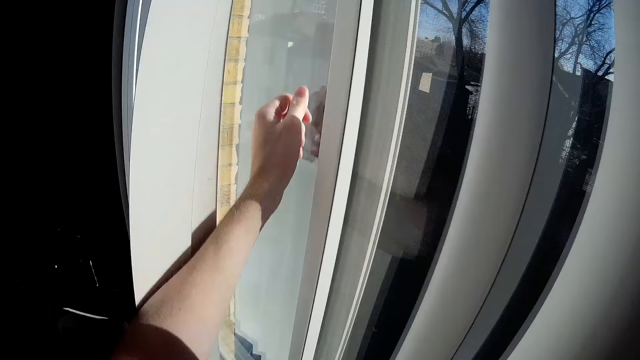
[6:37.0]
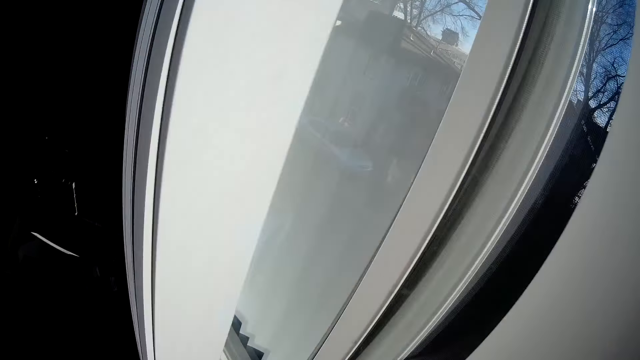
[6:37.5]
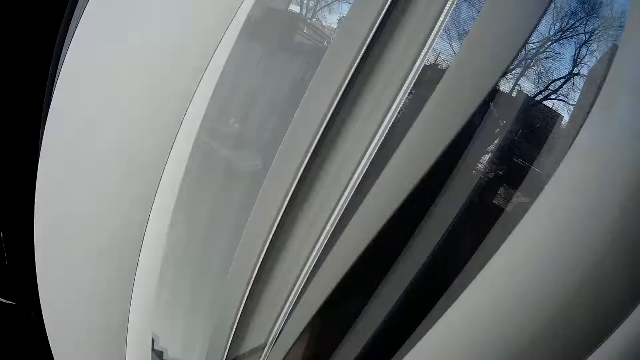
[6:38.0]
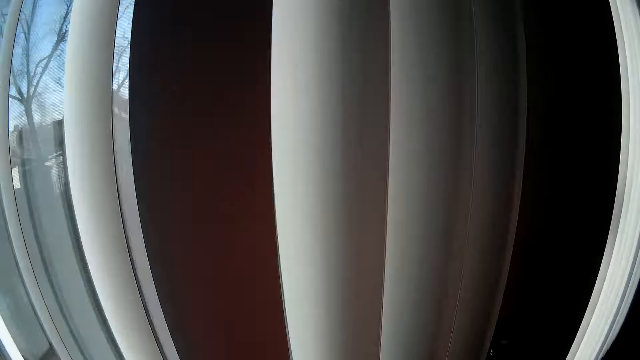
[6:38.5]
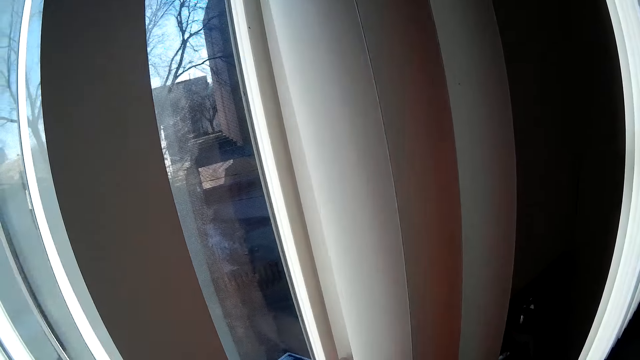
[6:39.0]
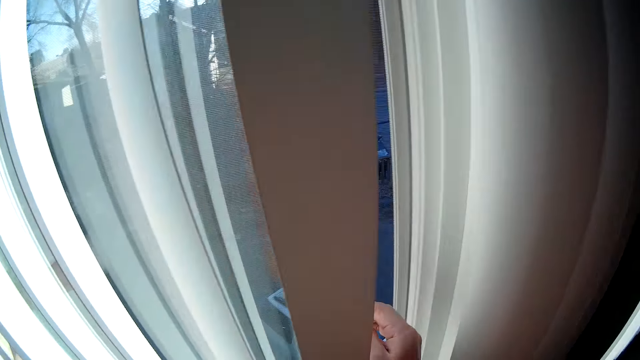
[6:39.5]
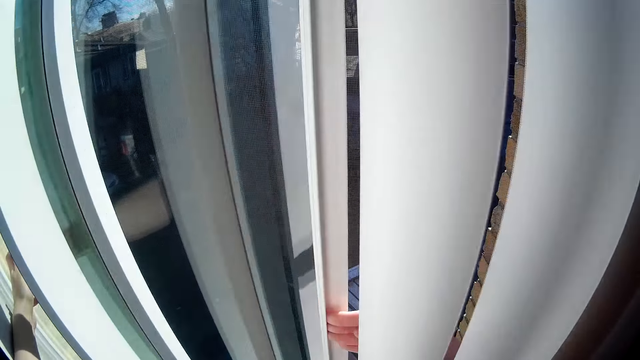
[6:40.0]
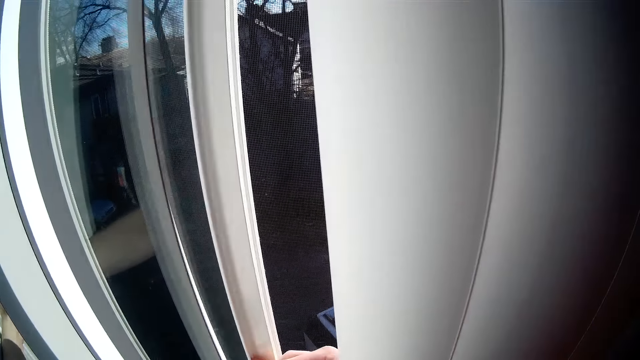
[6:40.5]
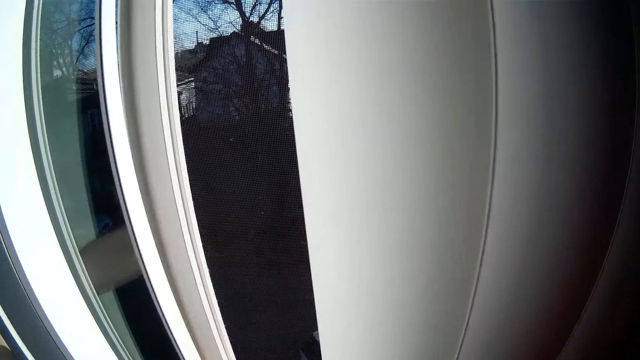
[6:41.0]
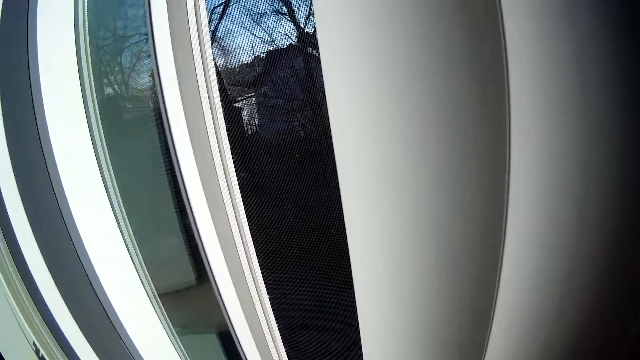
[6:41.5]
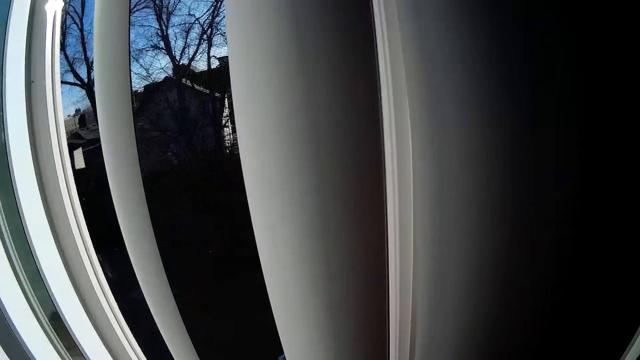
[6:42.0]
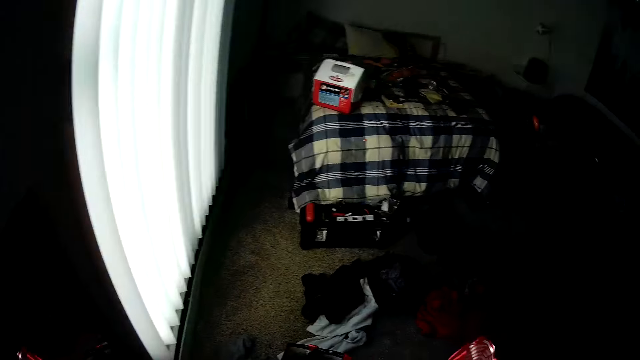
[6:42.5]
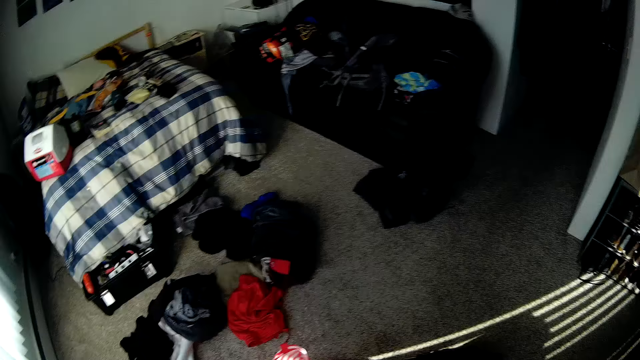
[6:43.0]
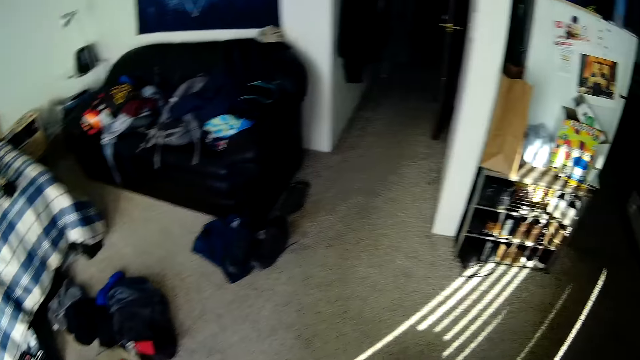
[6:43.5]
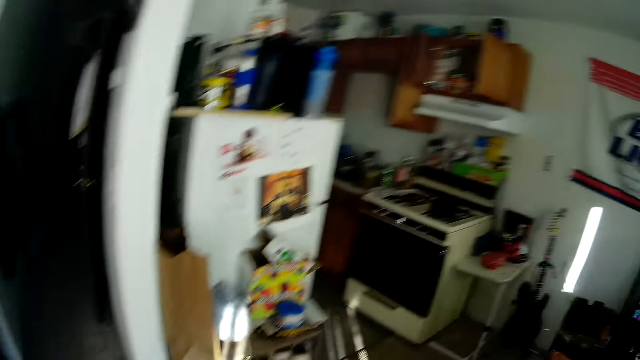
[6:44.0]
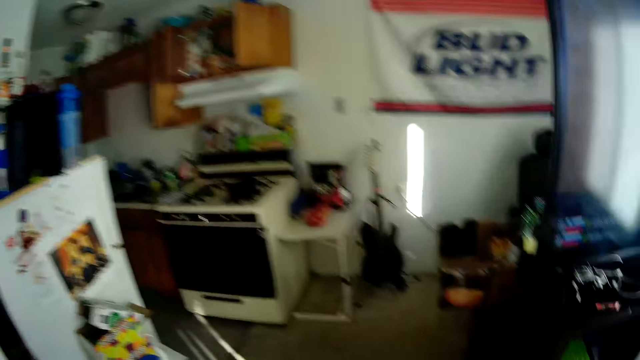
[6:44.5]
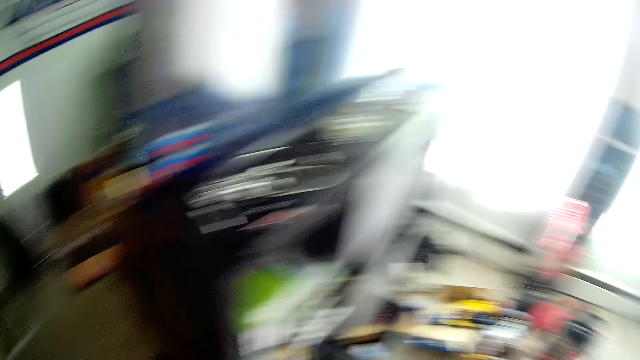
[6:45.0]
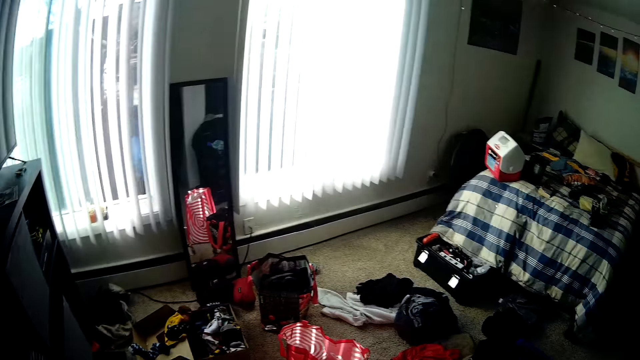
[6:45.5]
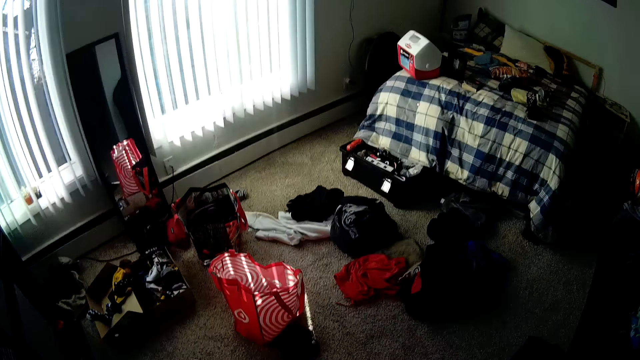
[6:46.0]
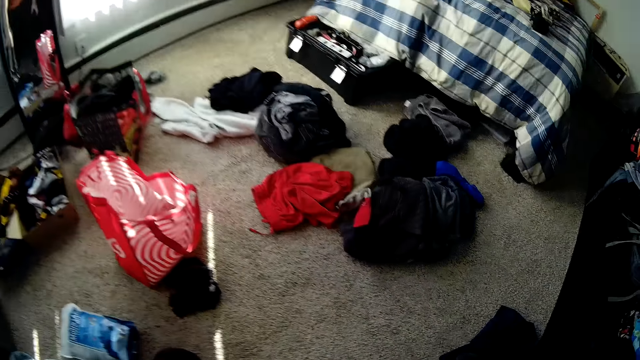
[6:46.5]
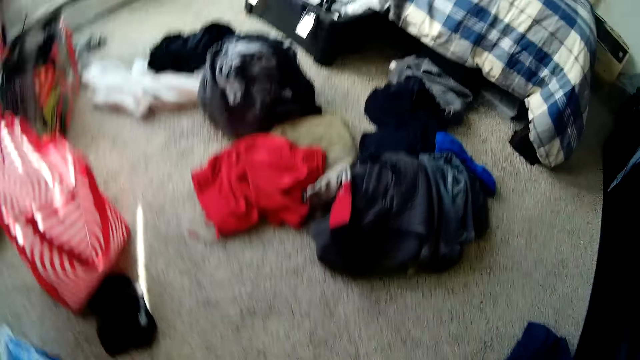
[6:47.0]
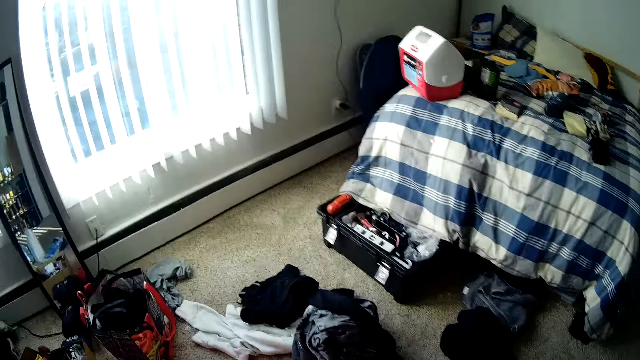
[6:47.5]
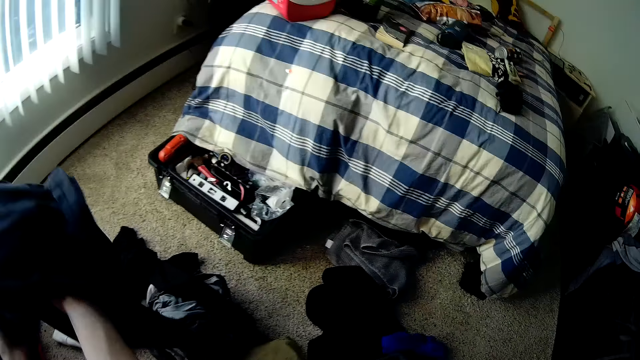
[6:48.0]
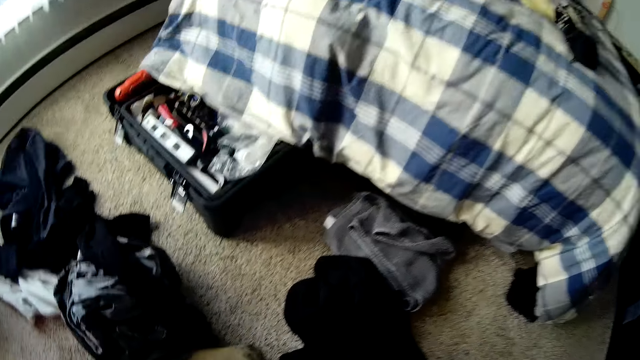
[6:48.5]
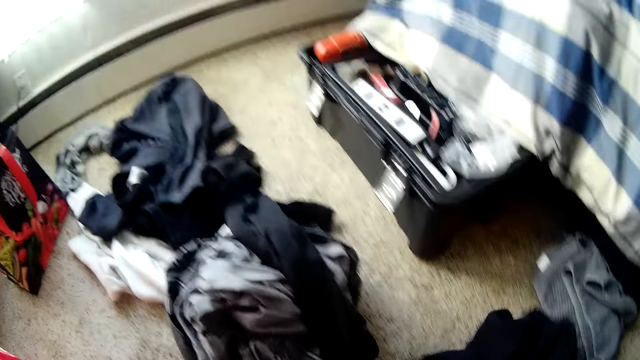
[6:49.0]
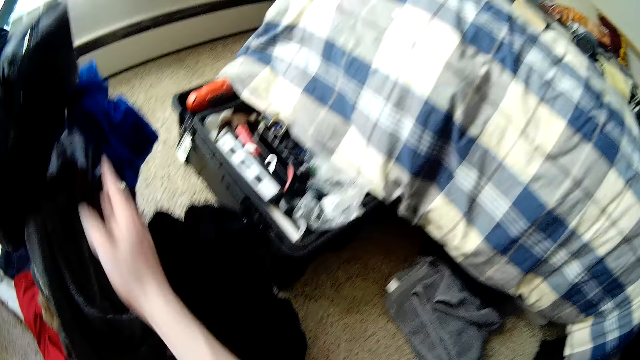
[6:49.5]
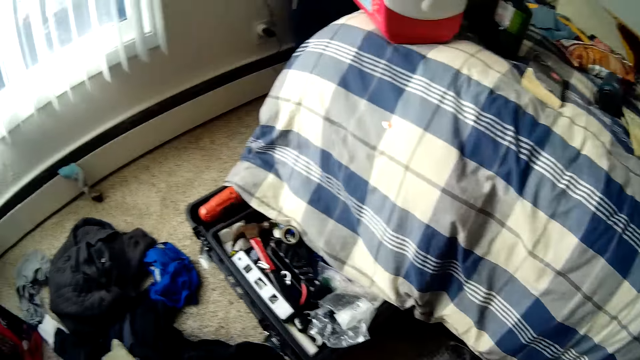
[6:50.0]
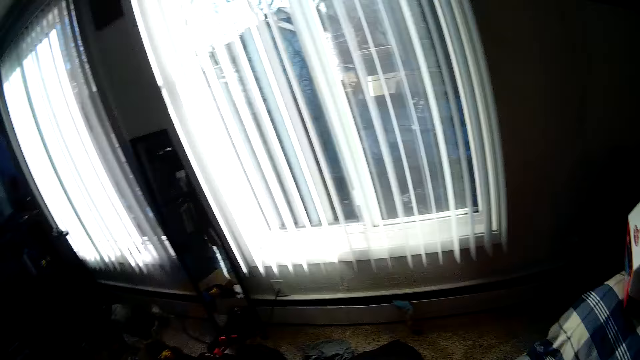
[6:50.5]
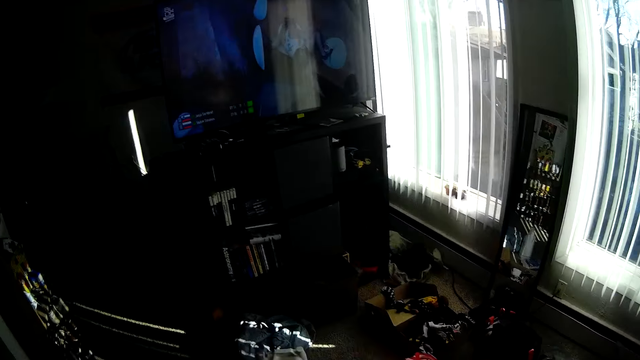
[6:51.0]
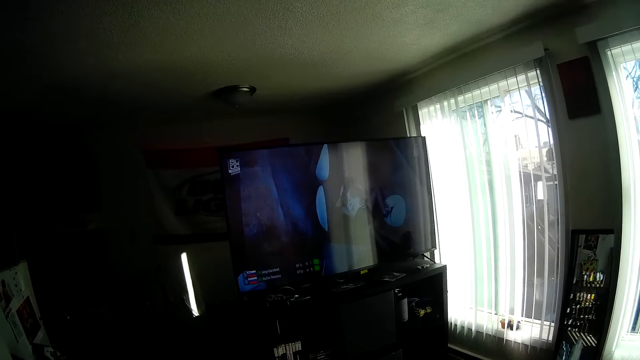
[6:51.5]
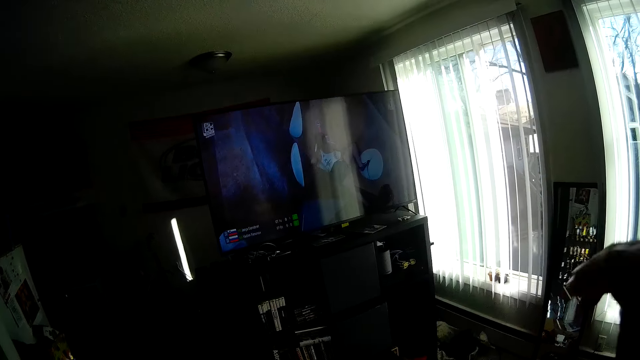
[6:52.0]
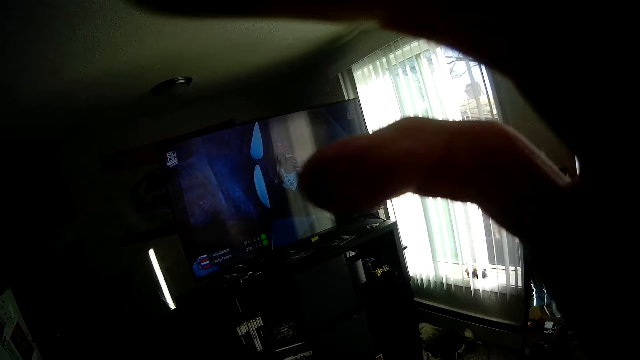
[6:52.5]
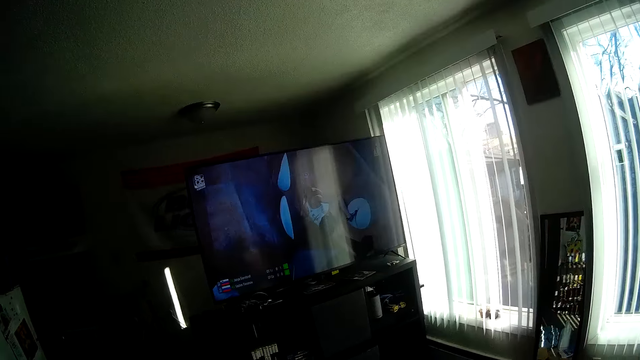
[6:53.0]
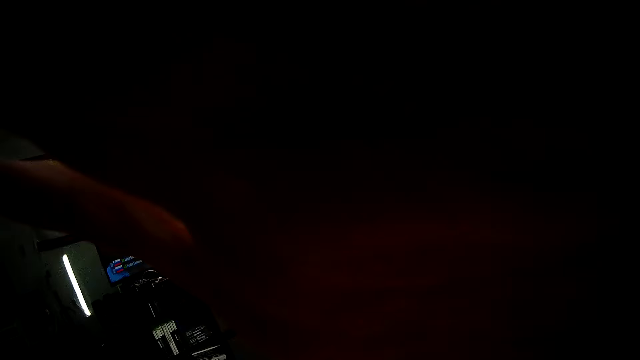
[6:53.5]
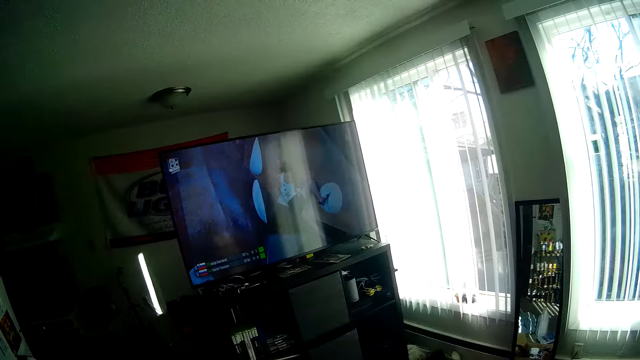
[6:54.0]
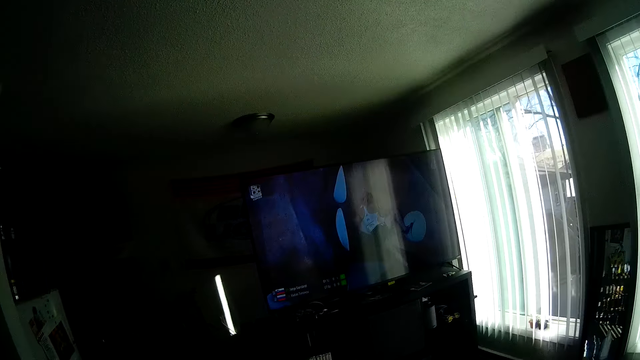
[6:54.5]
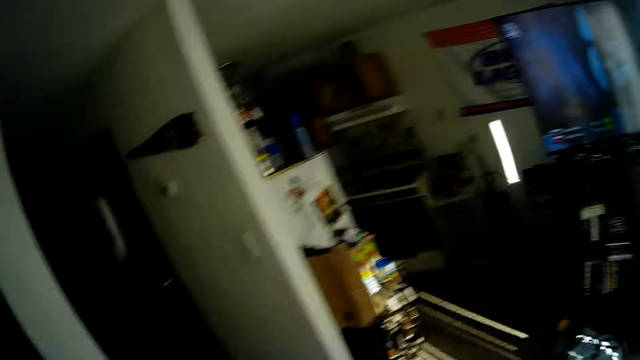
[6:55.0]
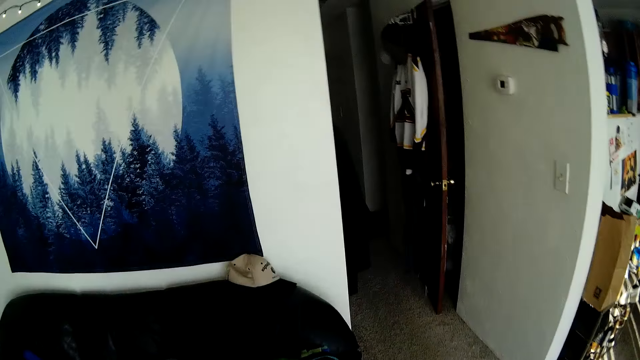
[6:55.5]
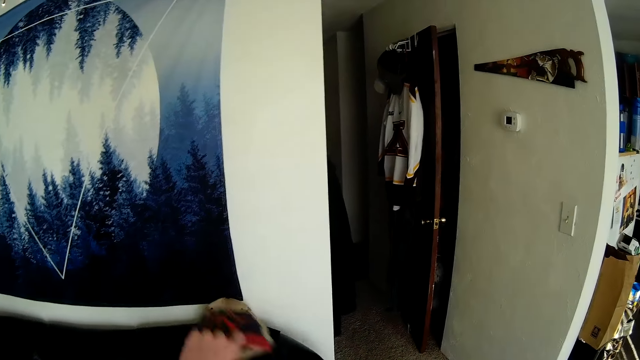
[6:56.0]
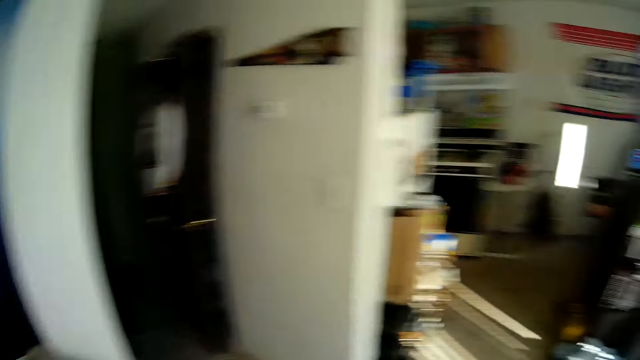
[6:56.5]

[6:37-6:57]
The camera wearer opens a door. He walks. He throws another cloth on the floor. He moves some other cloths on the floor with his hands. He touches the camera. He throws a cap on a chair.
